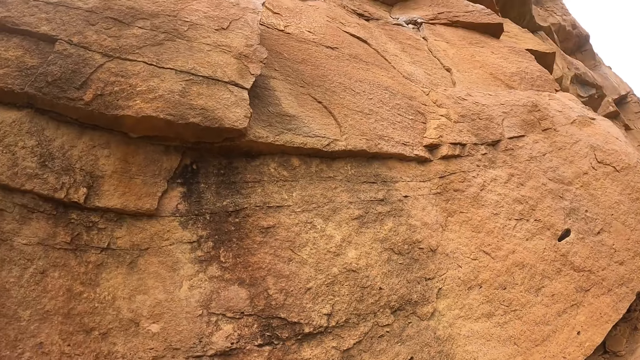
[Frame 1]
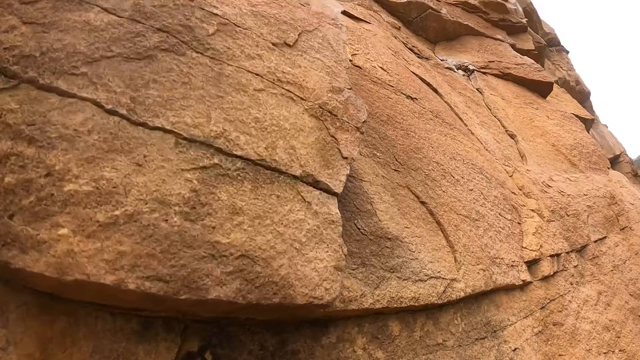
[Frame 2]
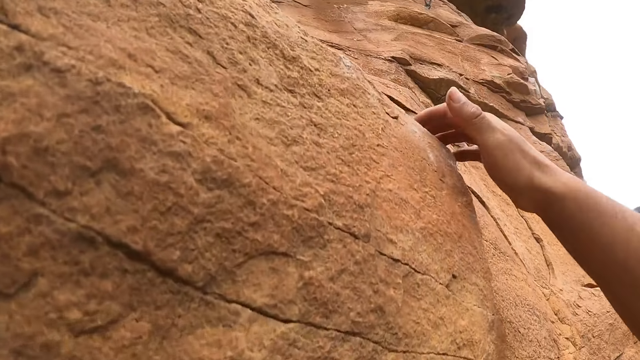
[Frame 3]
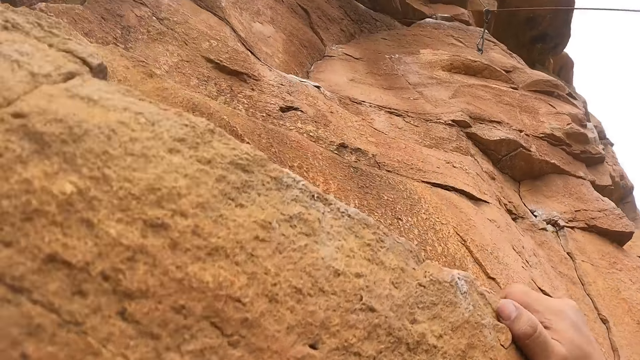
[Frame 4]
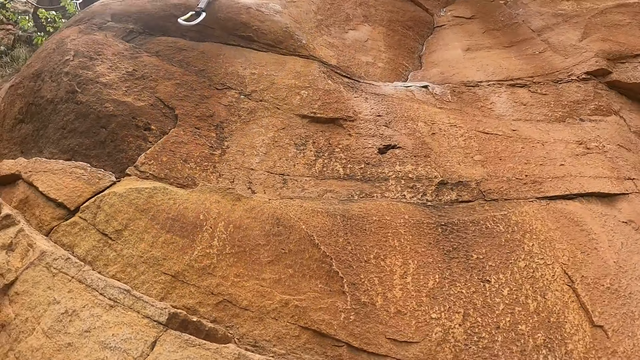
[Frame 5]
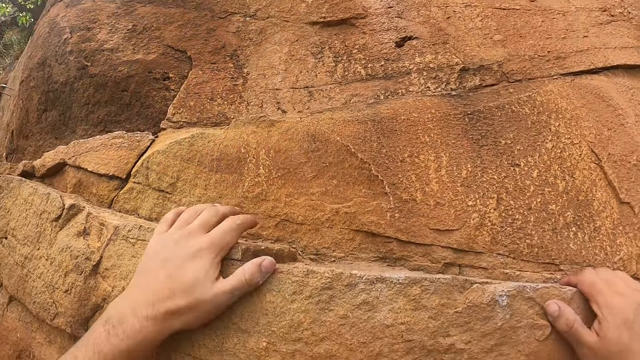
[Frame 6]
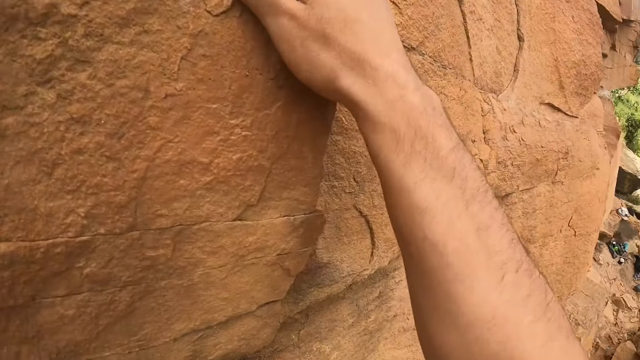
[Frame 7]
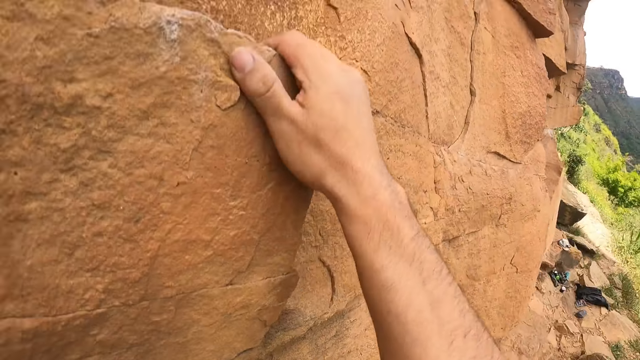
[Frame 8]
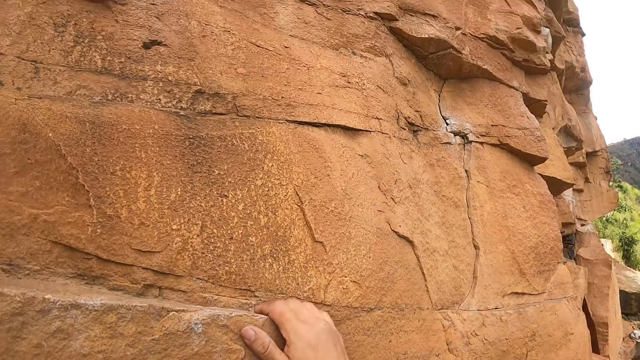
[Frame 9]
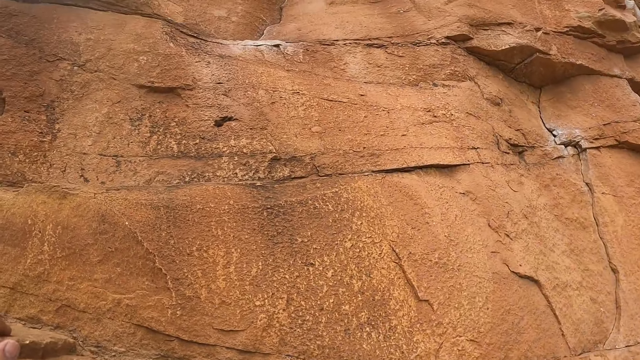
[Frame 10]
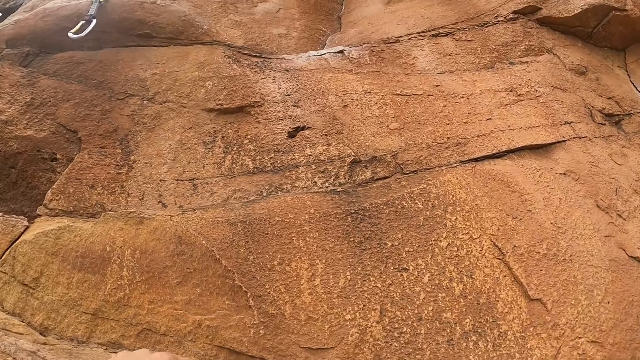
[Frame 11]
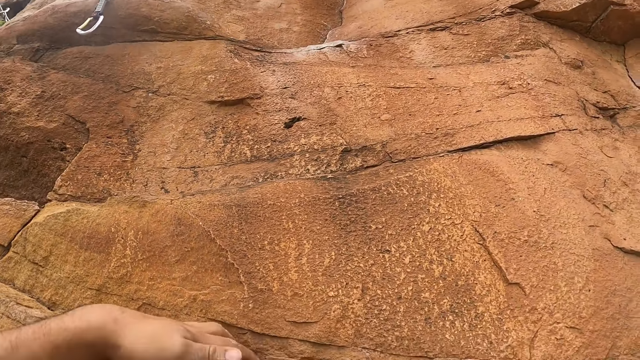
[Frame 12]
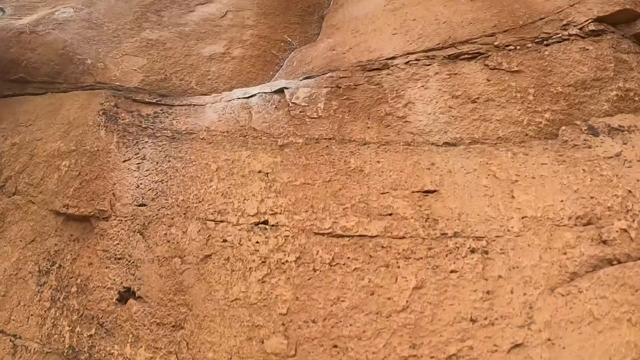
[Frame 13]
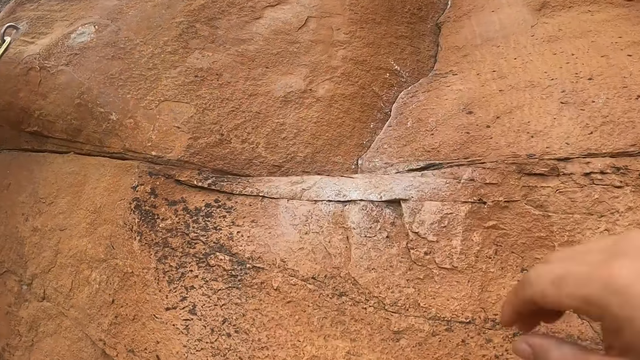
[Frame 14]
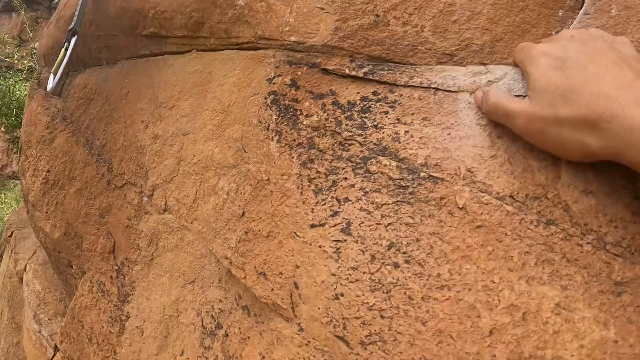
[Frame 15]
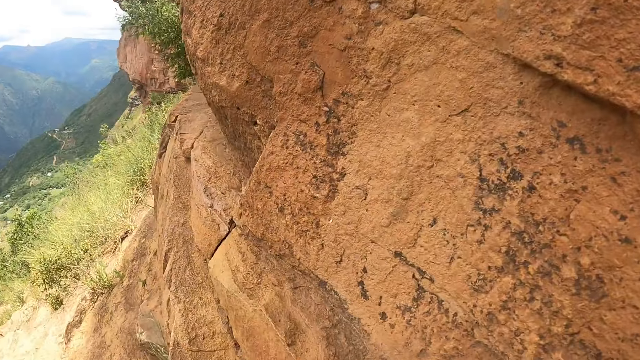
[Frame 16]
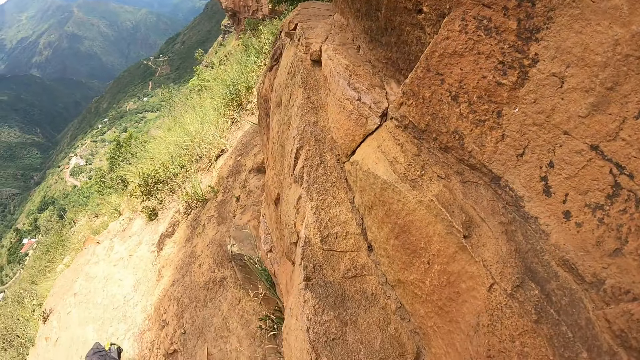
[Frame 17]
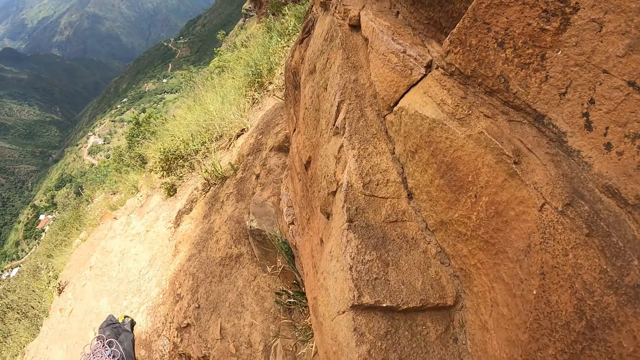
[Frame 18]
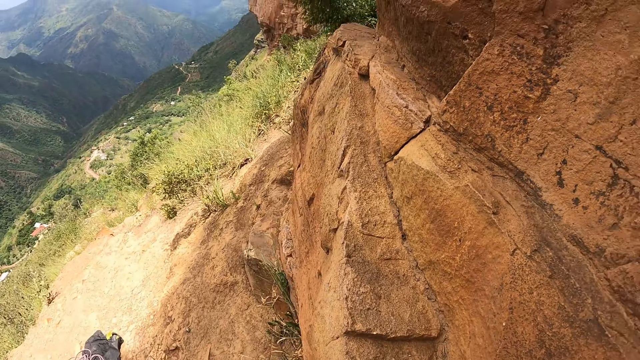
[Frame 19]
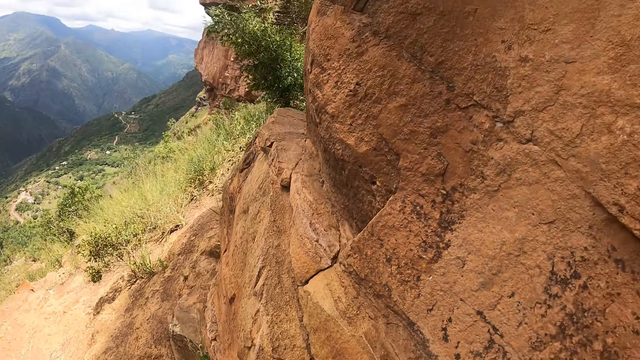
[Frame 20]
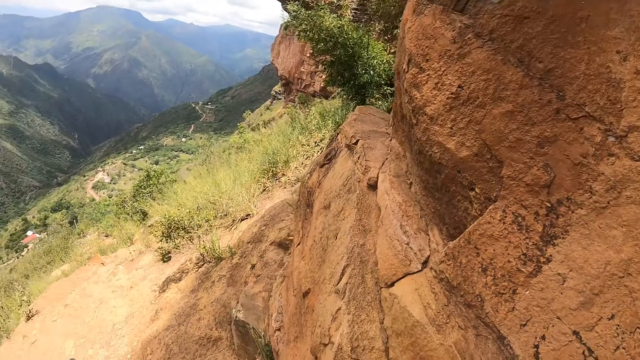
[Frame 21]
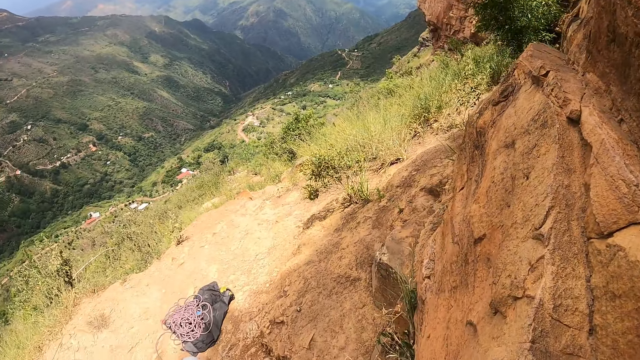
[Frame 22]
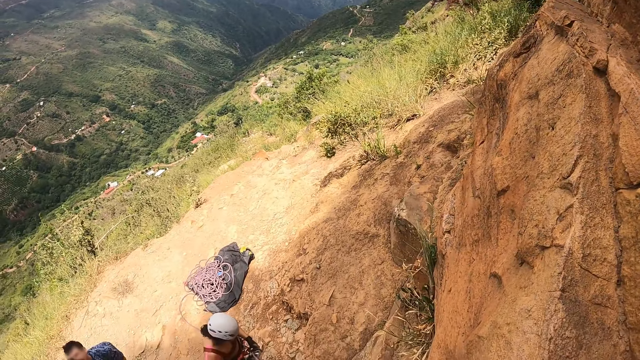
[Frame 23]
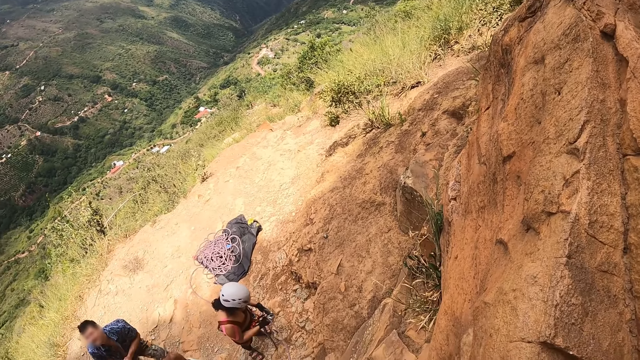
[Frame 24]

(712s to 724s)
The camera wearer looks around.

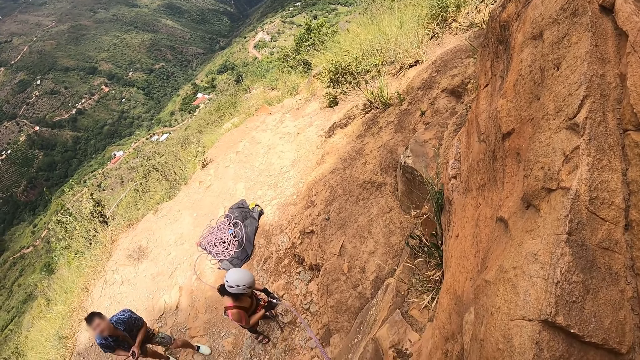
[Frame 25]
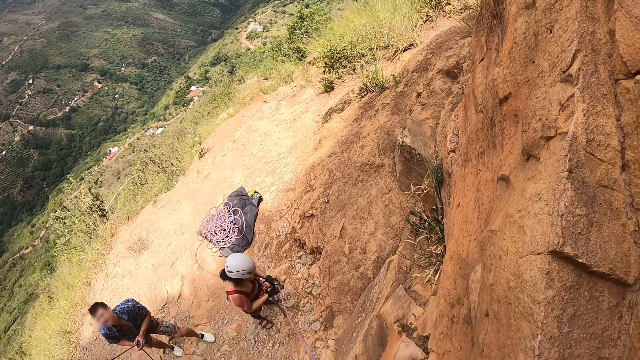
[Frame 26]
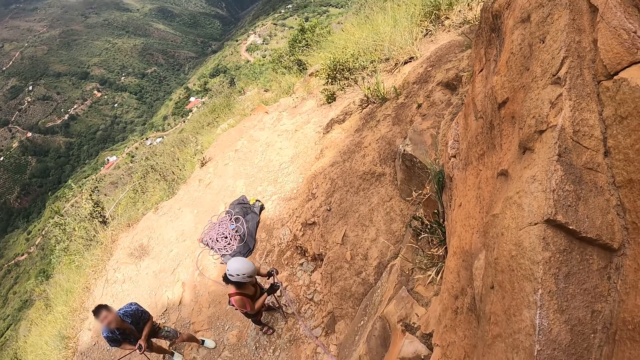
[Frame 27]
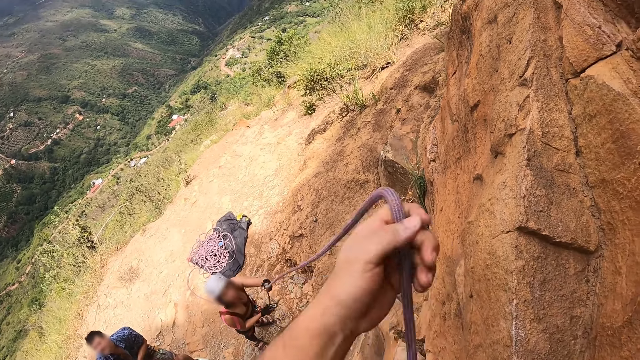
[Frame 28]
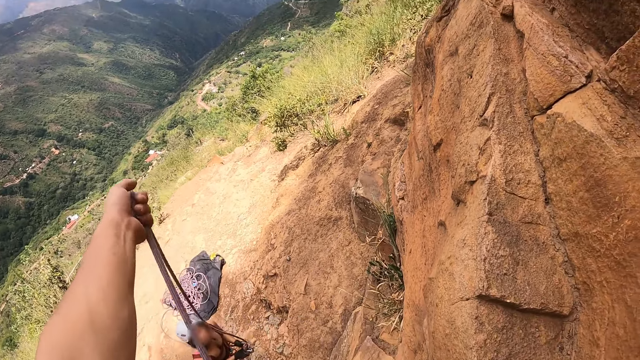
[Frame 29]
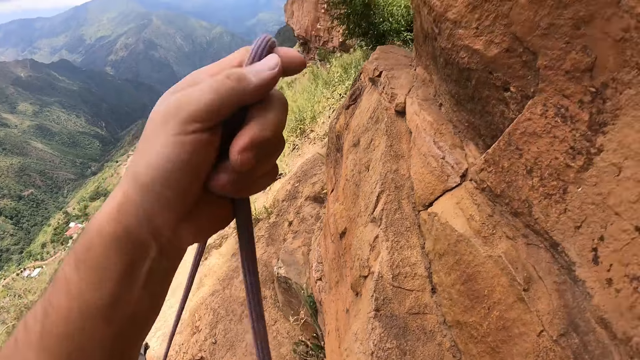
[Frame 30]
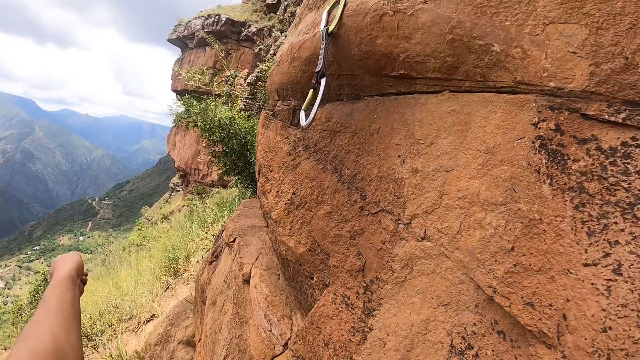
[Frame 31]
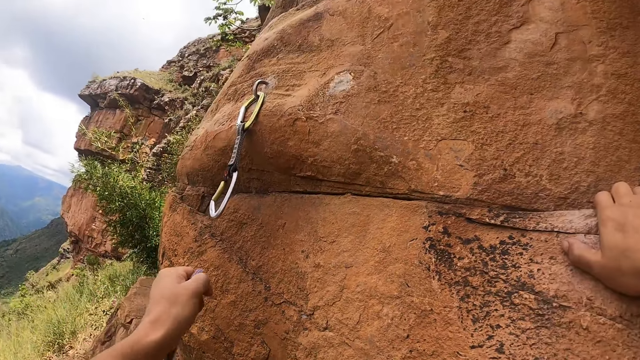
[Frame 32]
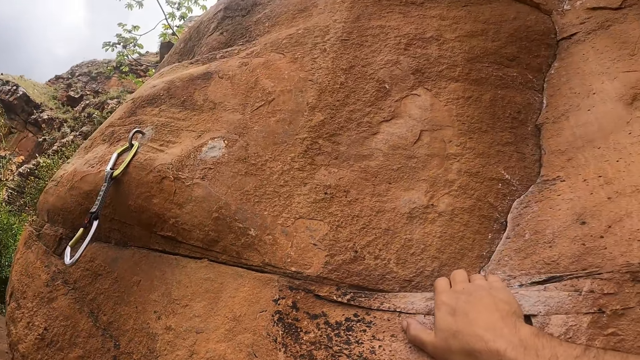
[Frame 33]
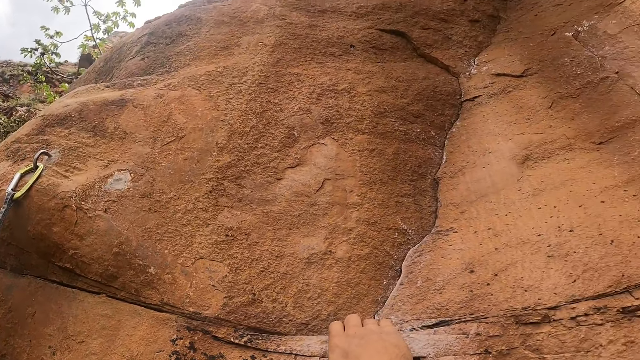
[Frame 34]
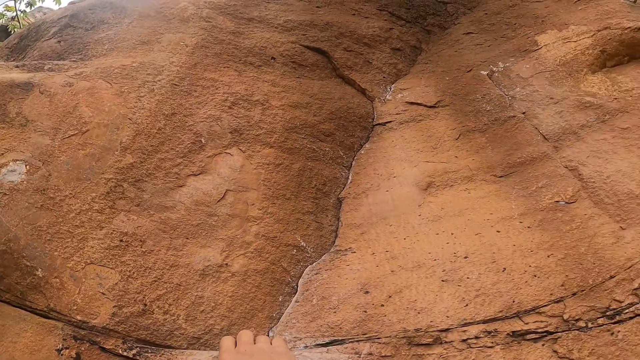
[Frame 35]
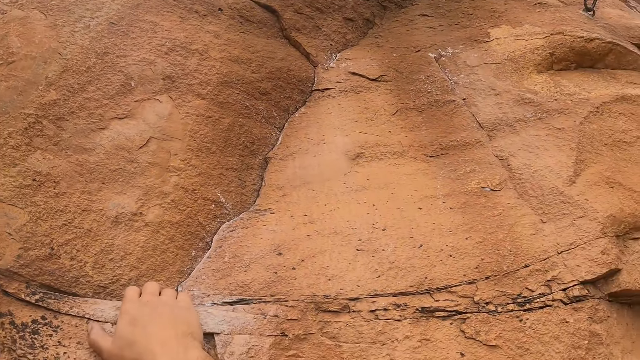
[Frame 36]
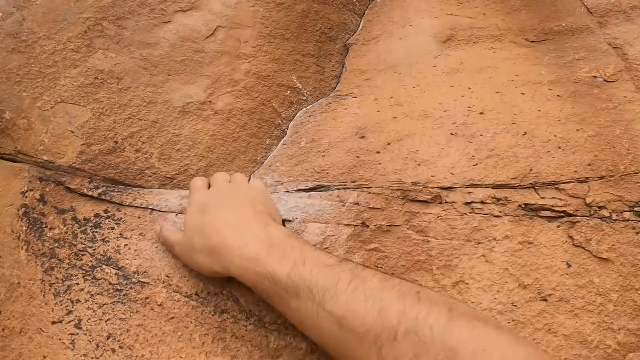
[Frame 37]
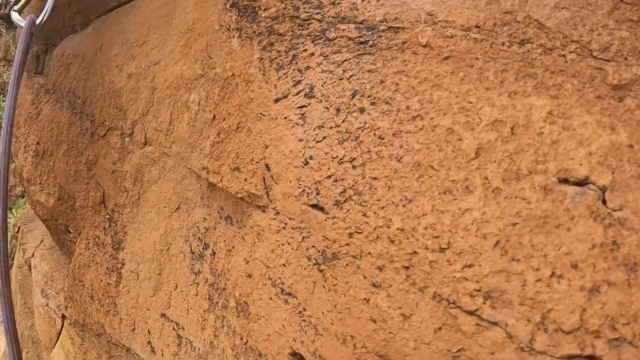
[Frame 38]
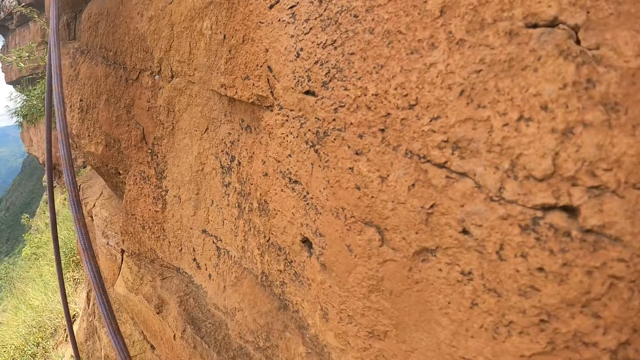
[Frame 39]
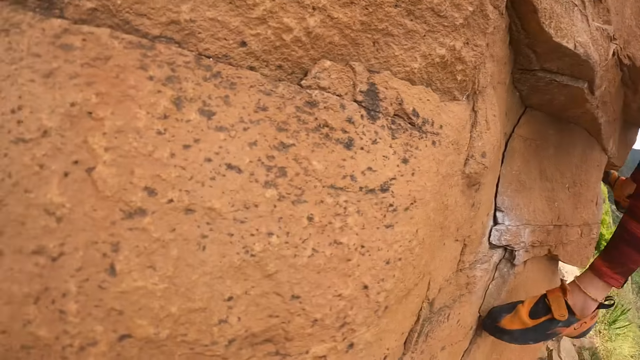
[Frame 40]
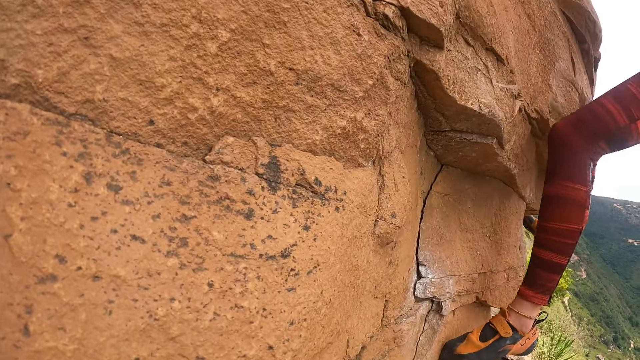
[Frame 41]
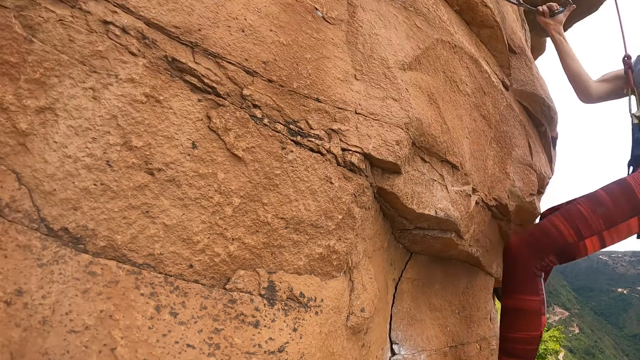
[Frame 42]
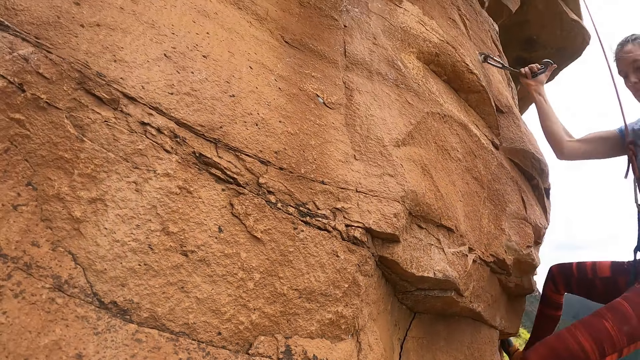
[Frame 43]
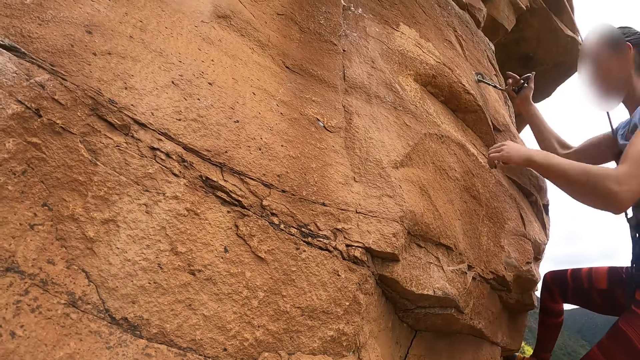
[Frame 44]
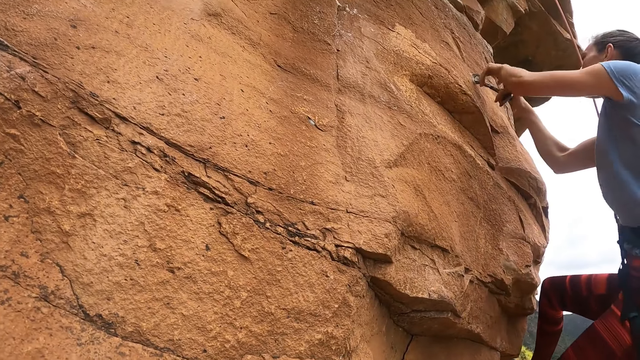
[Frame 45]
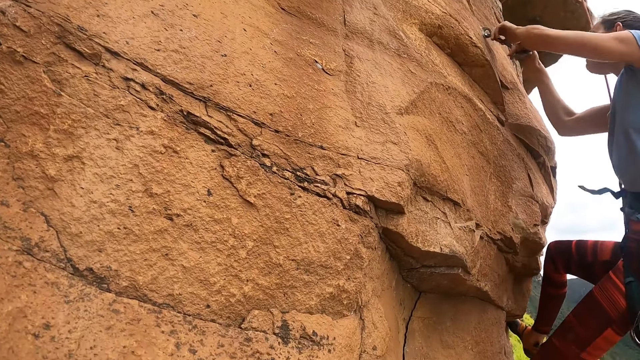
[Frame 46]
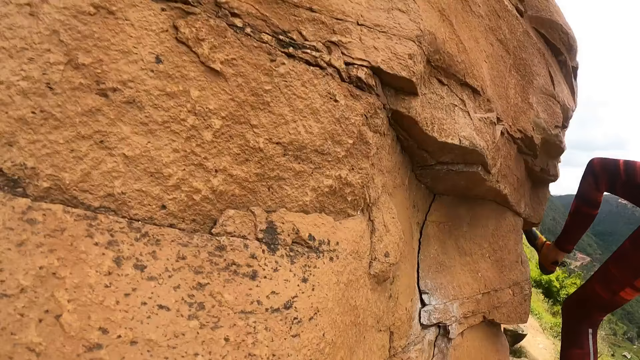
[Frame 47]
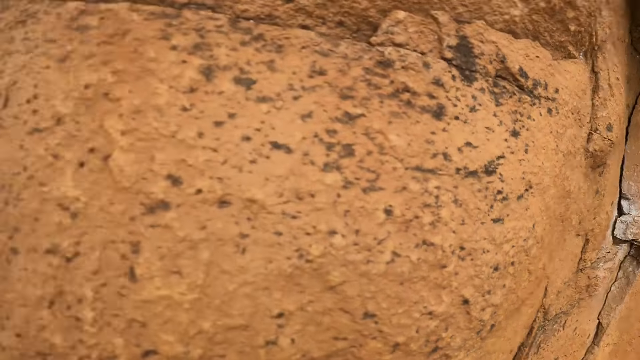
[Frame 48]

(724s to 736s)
The camera wearer pulls the rope. They look around the rock.
